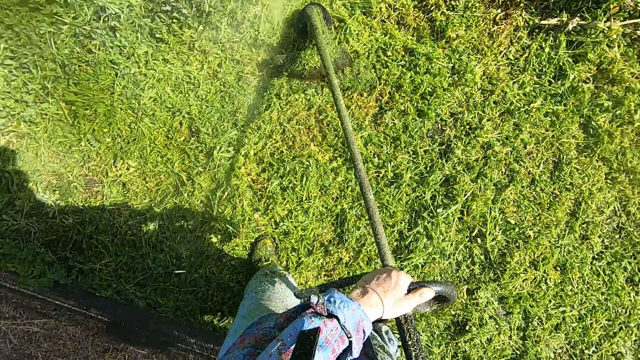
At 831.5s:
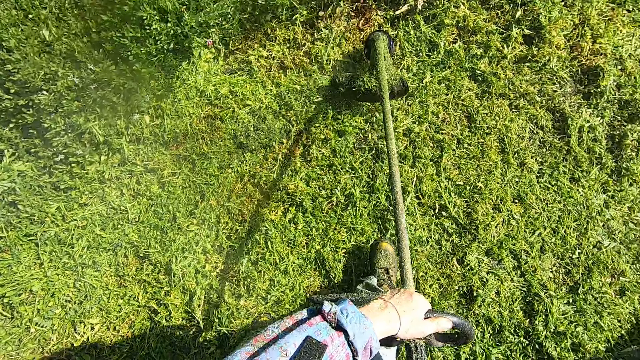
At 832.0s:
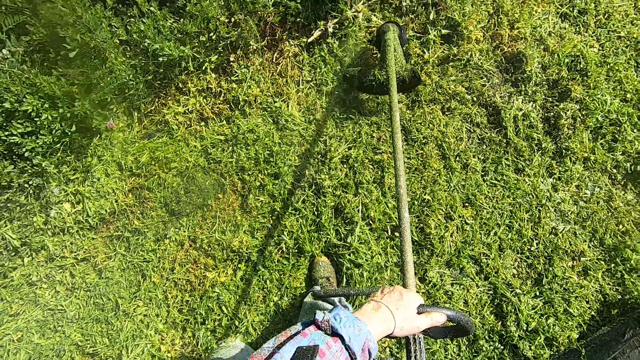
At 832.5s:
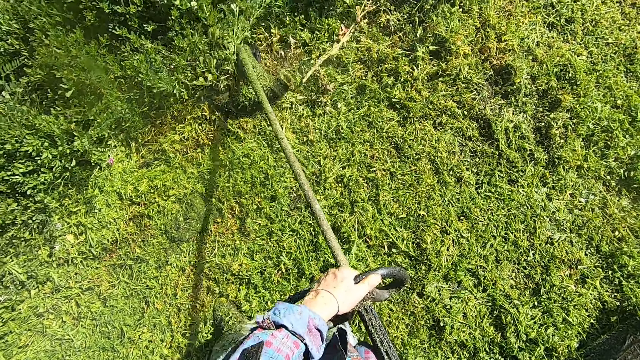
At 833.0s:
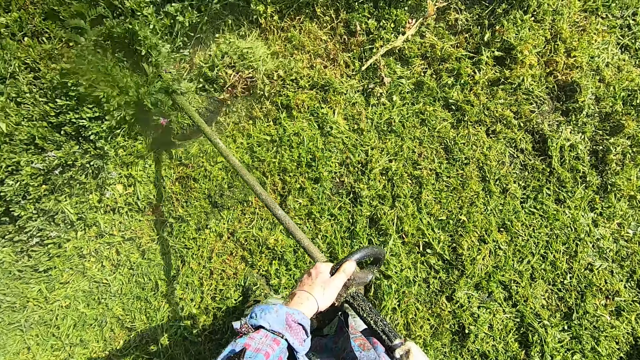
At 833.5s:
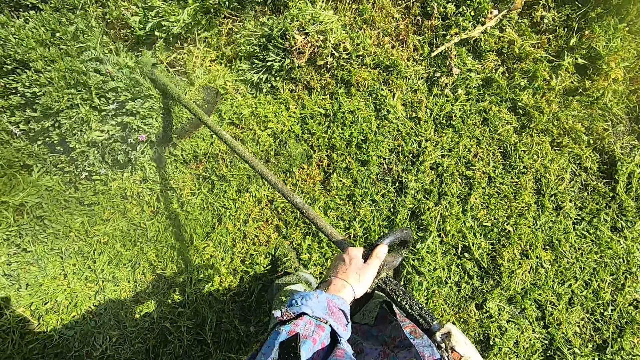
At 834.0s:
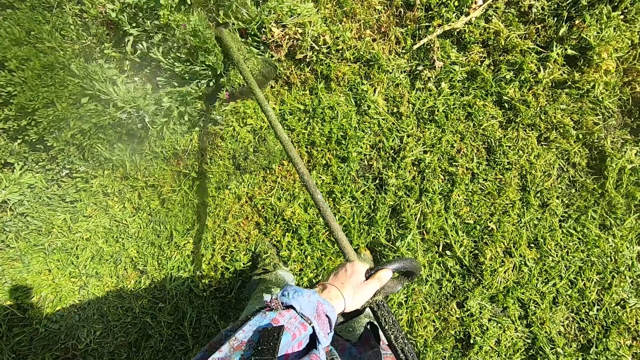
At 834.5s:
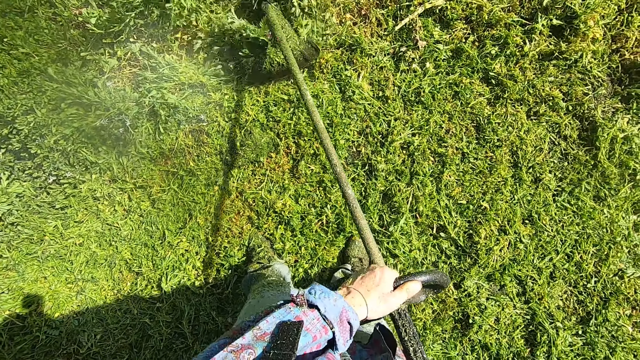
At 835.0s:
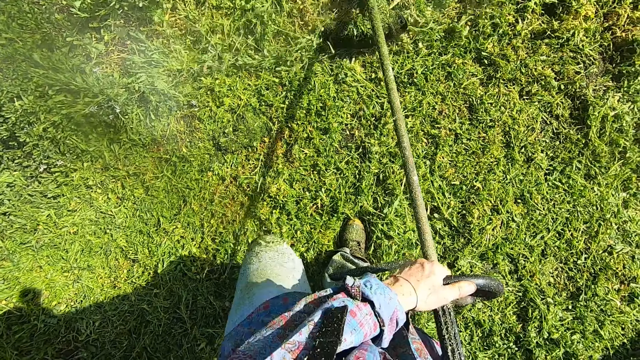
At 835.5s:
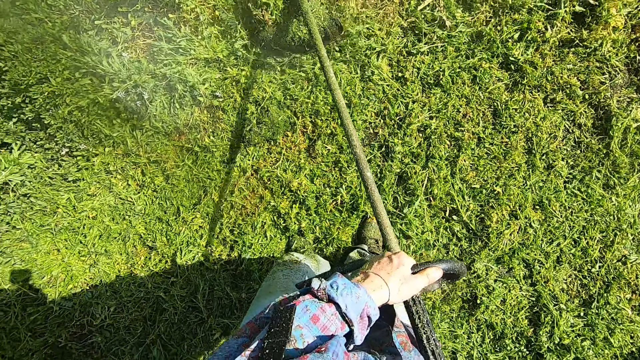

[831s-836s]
The camera wearer cuts grass with the lawn mower.

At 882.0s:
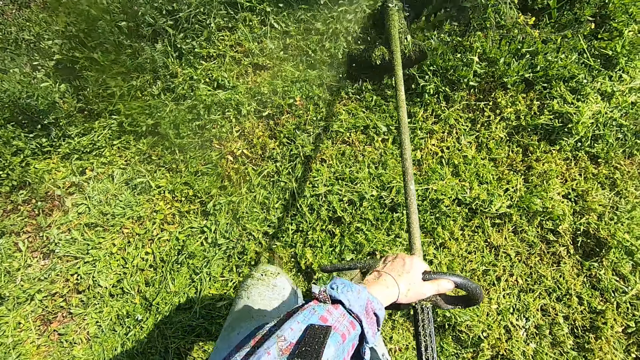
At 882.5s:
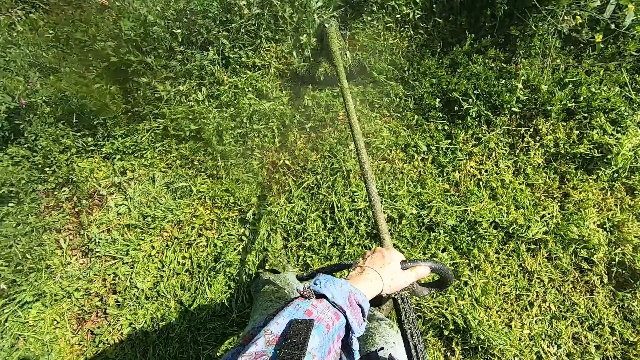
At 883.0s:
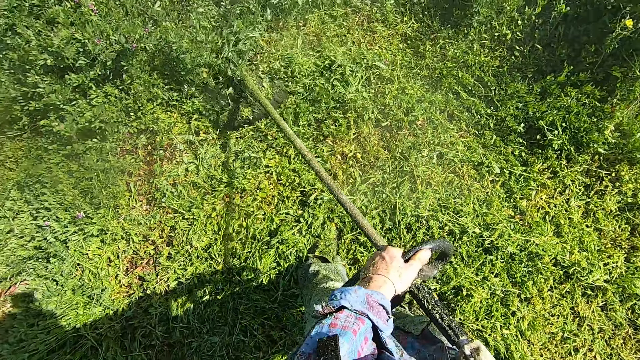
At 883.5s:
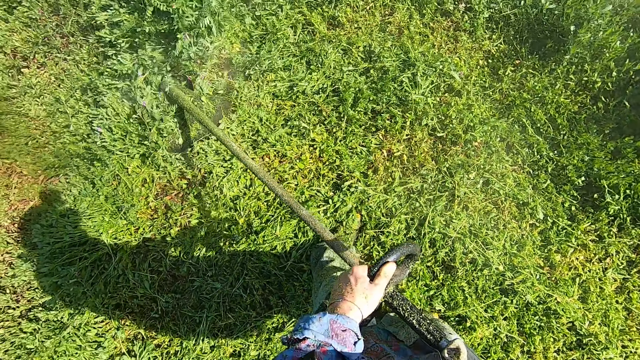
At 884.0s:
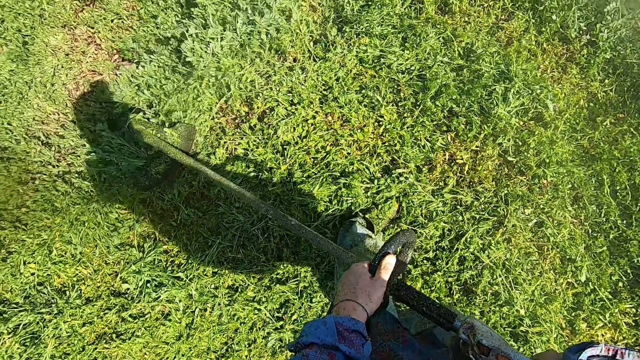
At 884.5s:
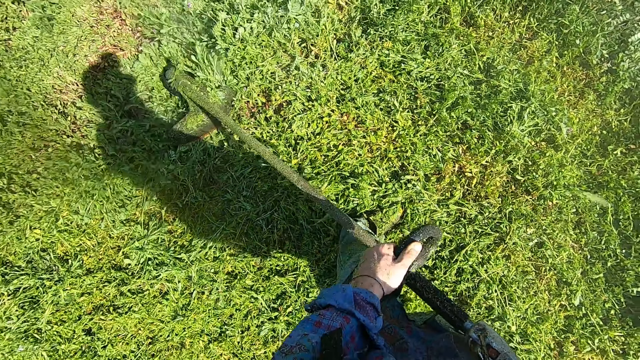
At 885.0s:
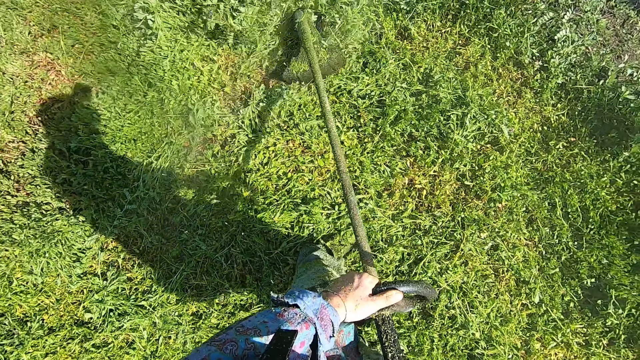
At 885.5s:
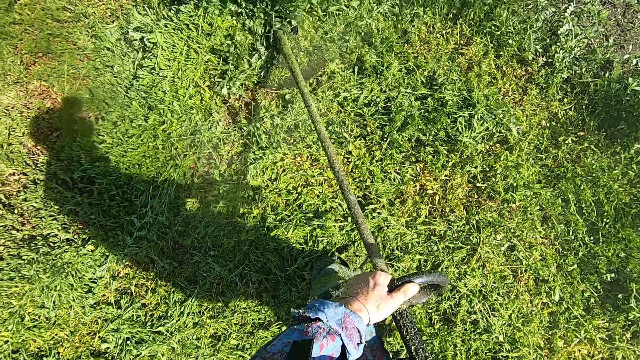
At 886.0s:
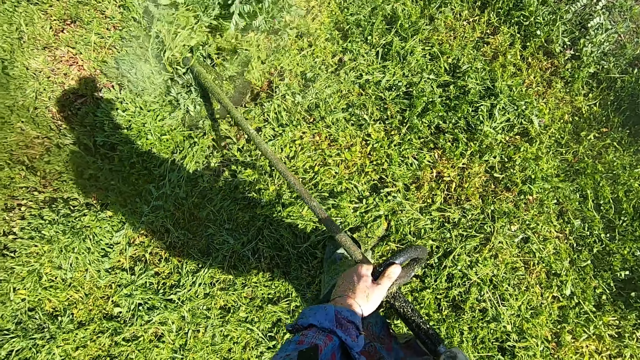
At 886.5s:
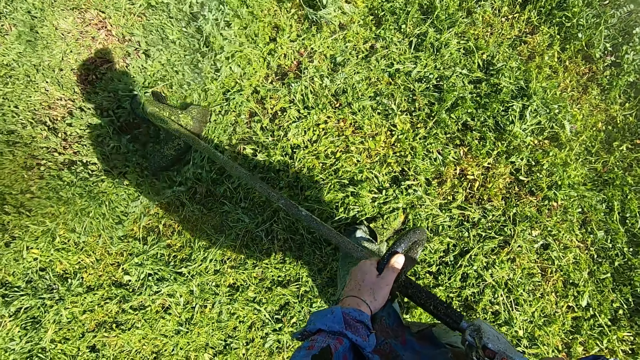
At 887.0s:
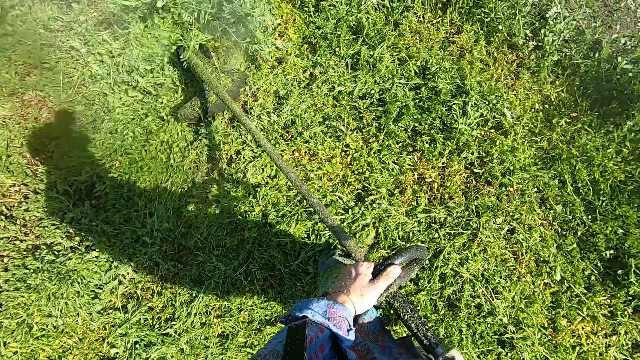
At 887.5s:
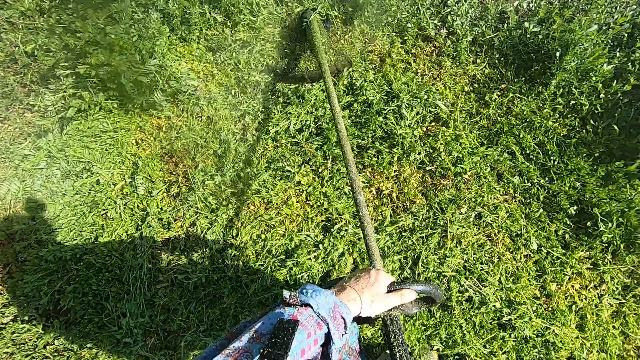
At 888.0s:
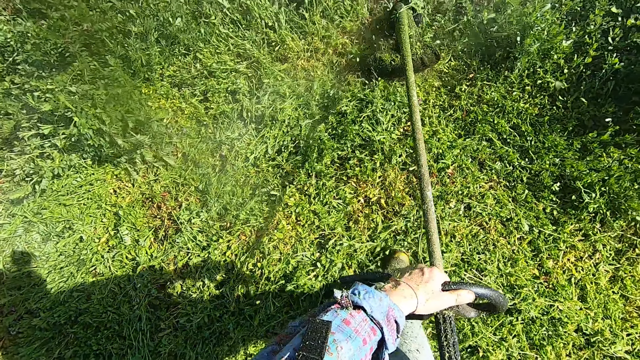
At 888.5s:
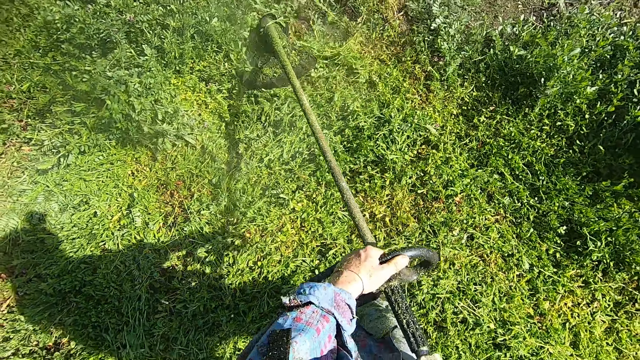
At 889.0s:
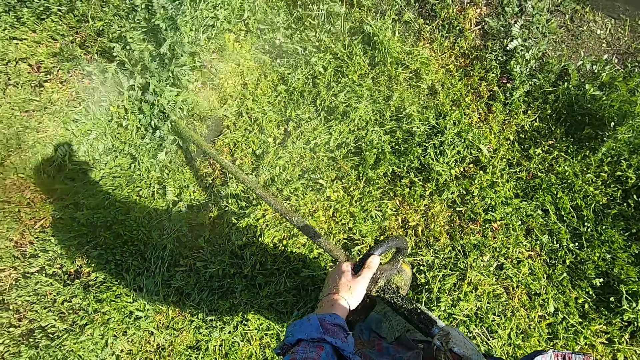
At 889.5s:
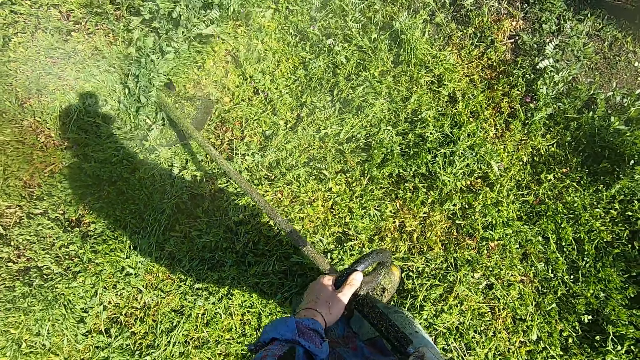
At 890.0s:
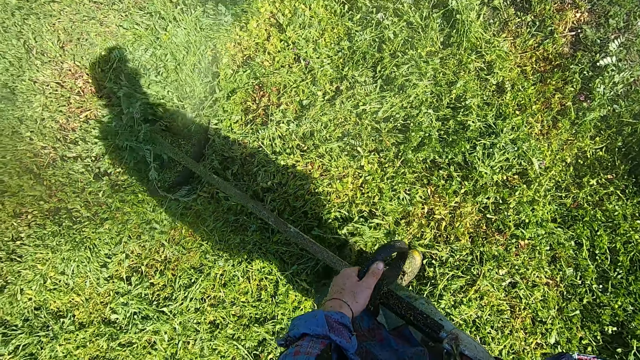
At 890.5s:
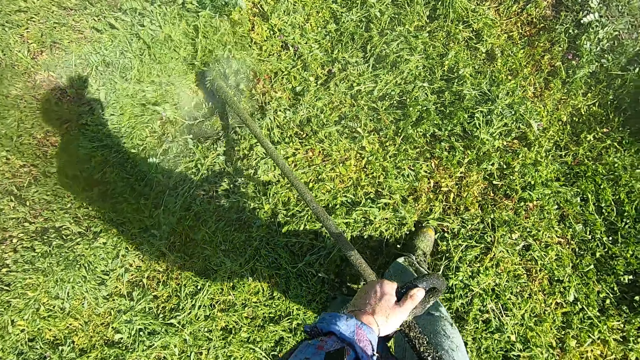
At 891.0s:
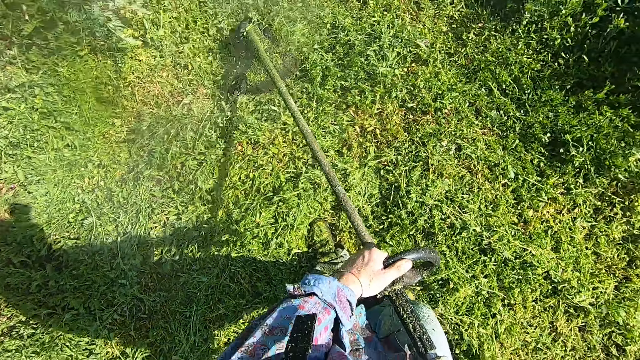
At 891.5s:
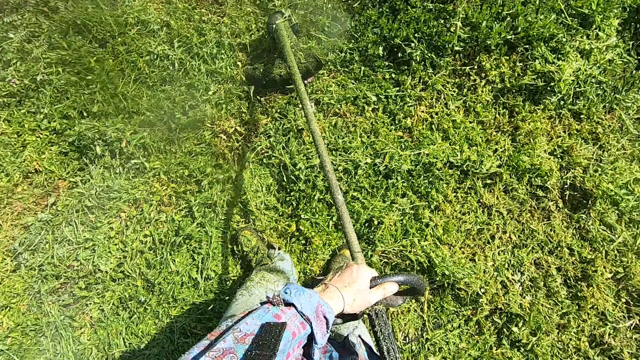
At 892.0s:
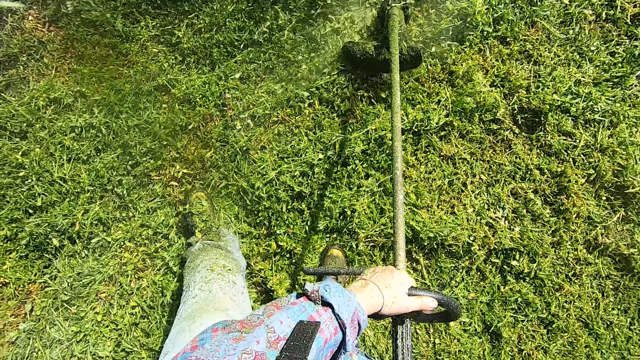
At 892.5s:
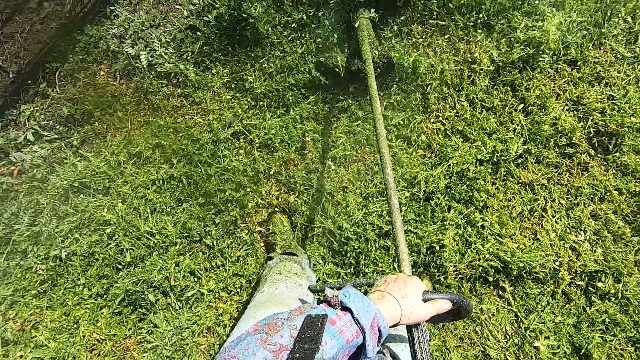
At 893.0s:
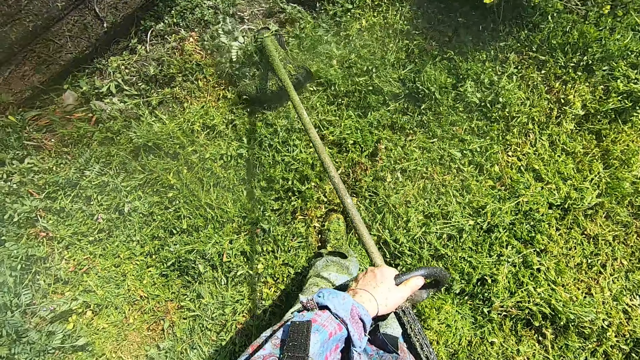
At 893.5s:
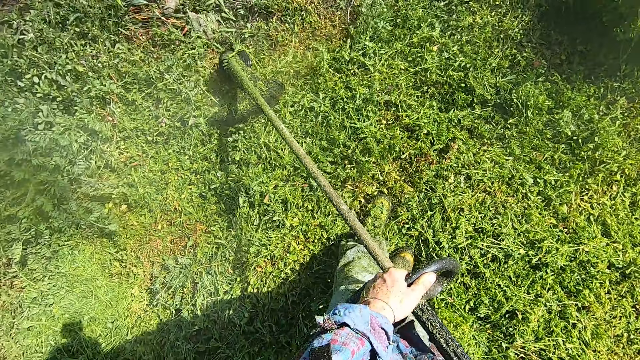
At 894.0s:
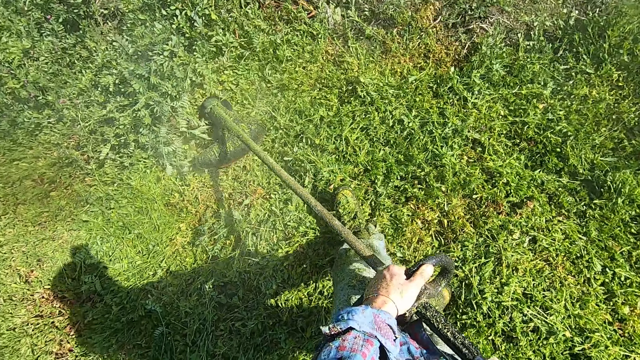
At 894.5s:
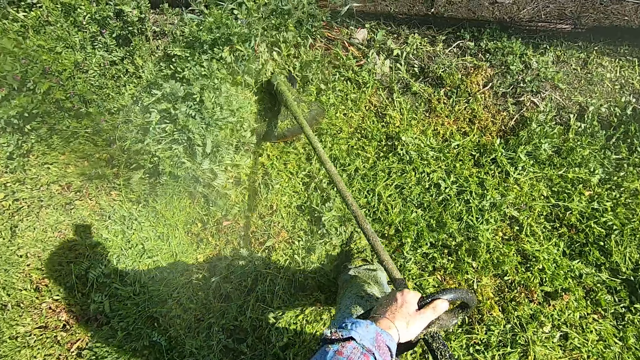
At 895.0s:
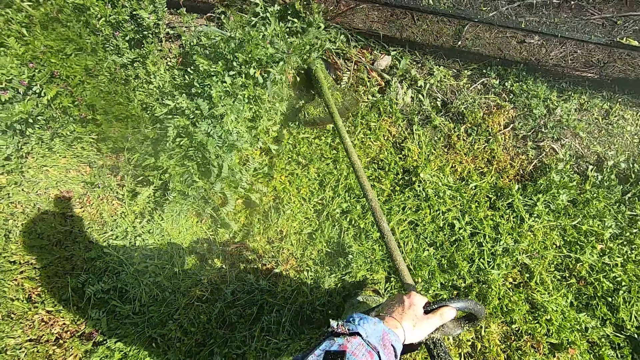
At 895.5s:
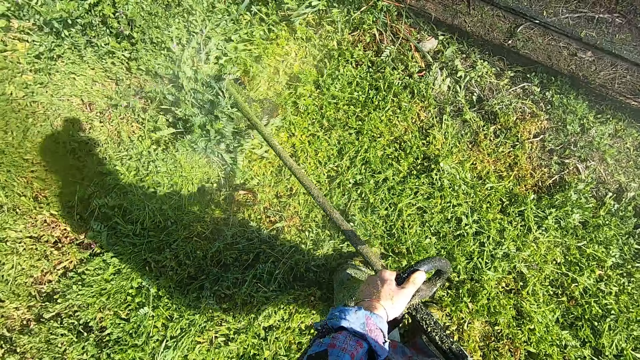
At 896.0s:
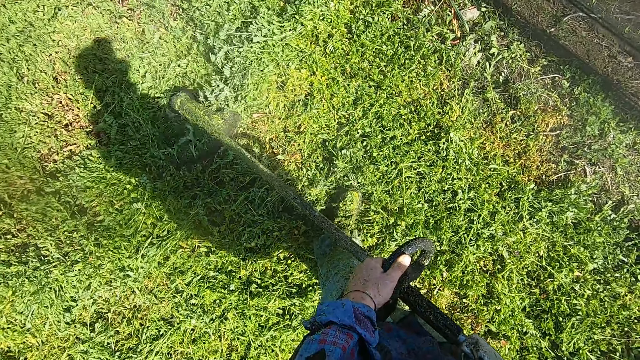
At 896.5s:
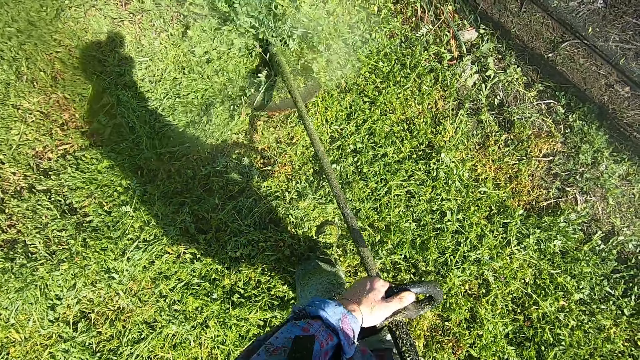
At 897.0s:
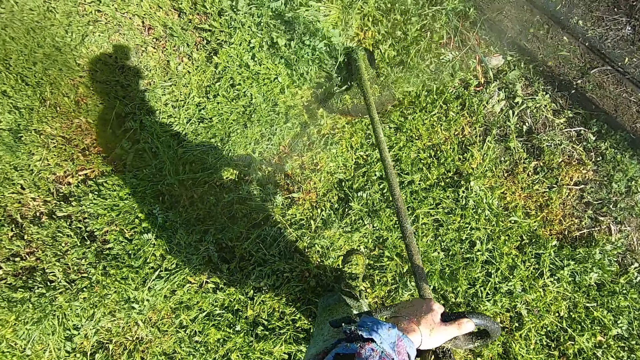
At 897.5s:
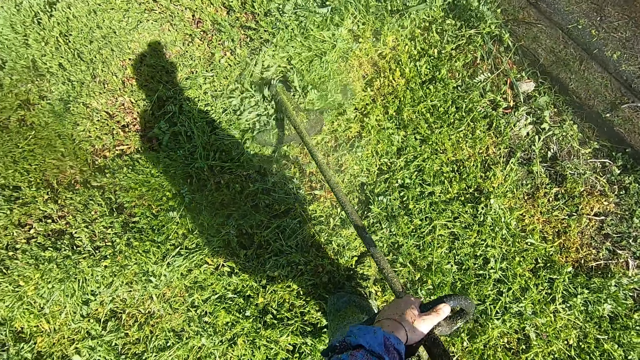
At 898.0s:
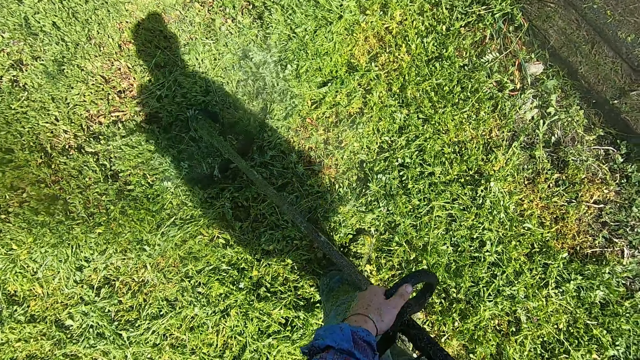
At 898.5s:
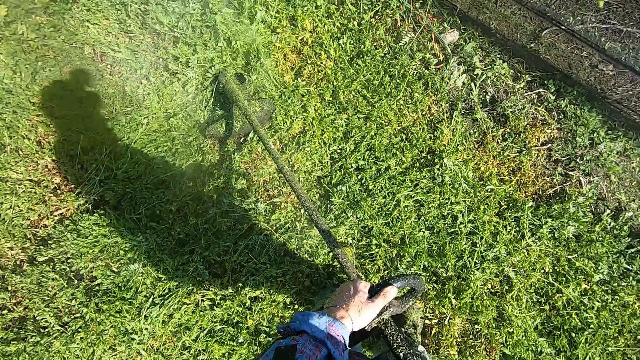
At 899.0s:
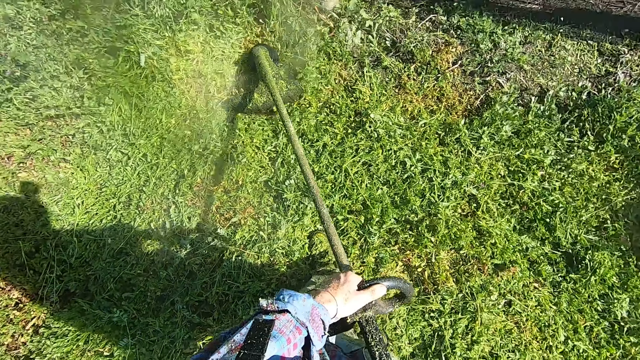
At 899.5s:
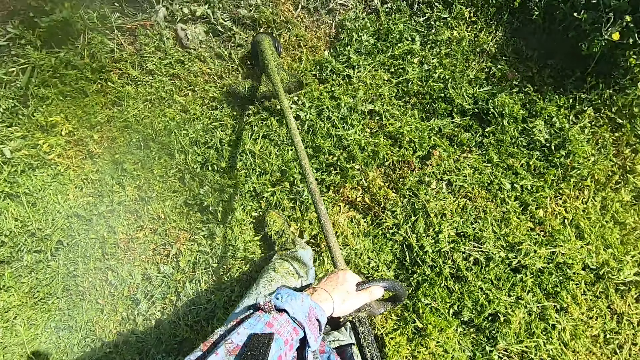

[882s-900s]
The camera wearer turns around with a lawn mower. They cut grass with the lawn mower. They move backward with the lawn mower. They move forward with the lawn mower. They turn around with the lawn mower. They cut grass with the lawn mower.
